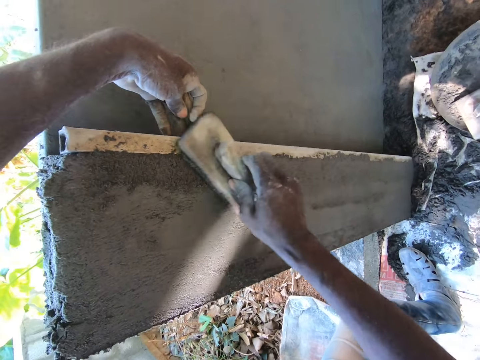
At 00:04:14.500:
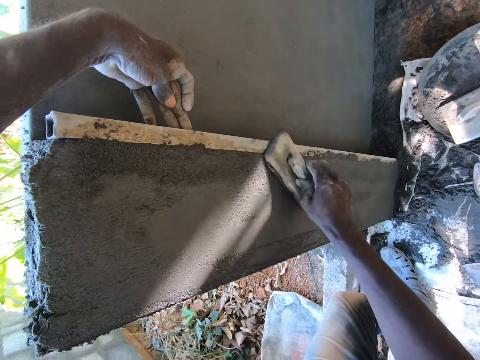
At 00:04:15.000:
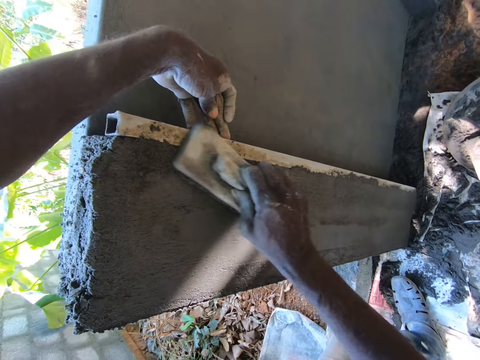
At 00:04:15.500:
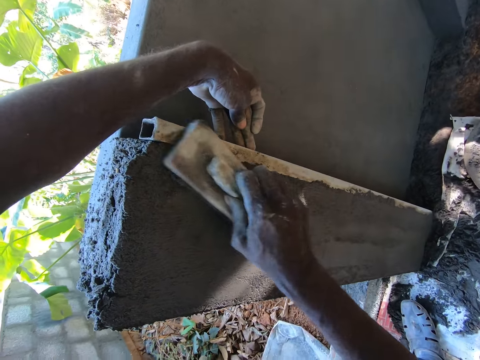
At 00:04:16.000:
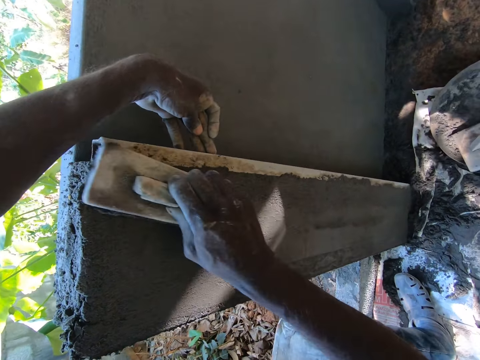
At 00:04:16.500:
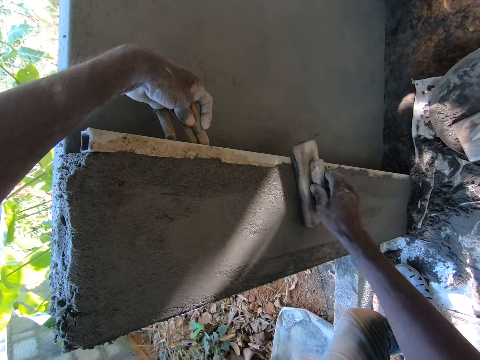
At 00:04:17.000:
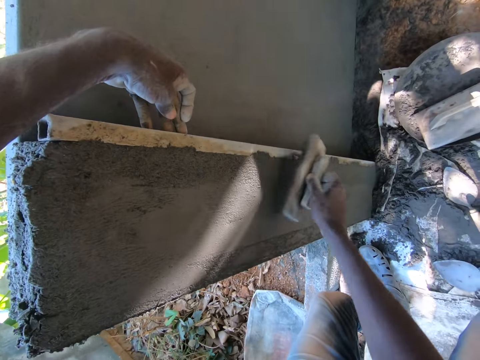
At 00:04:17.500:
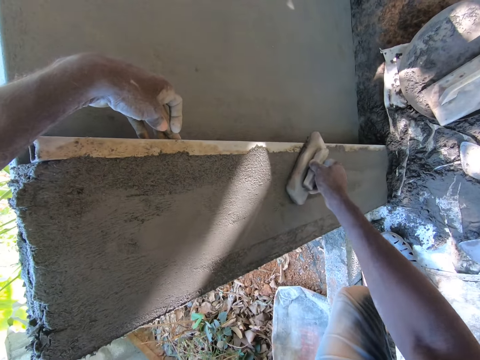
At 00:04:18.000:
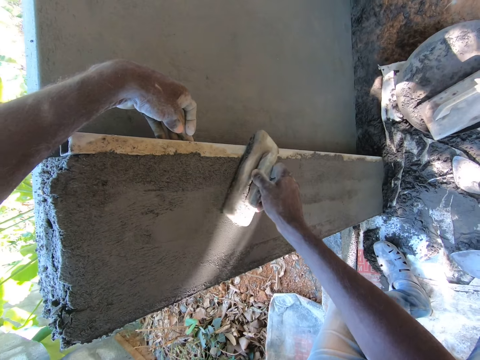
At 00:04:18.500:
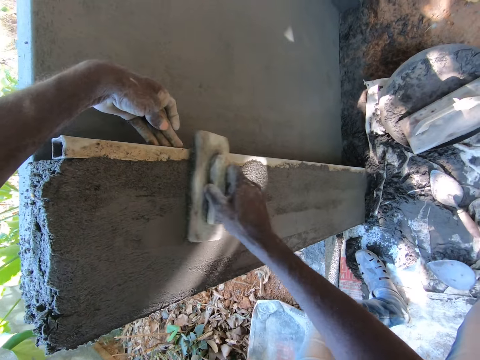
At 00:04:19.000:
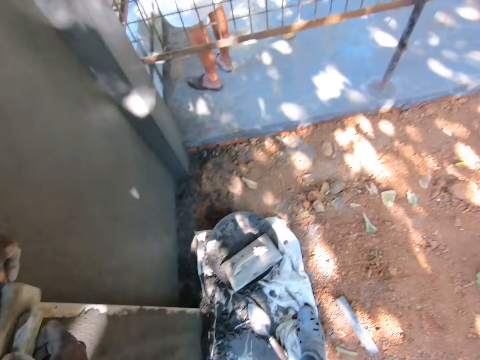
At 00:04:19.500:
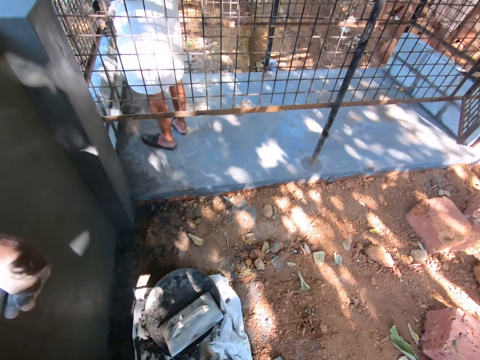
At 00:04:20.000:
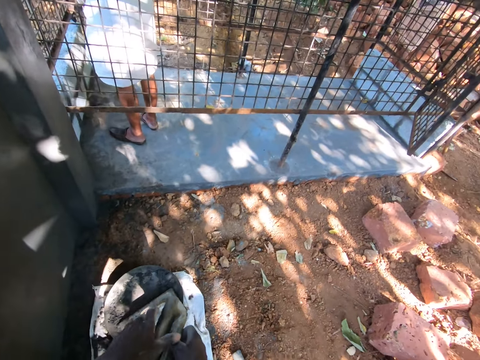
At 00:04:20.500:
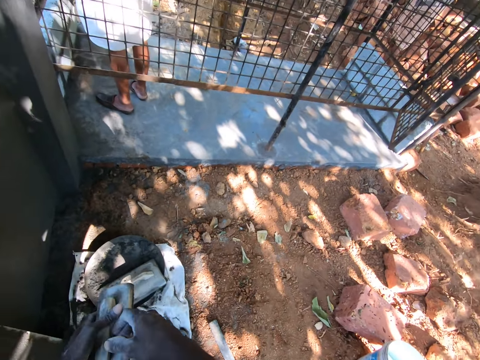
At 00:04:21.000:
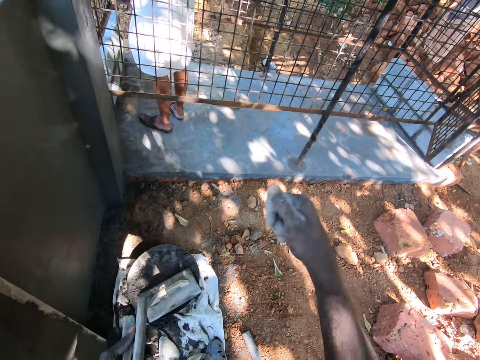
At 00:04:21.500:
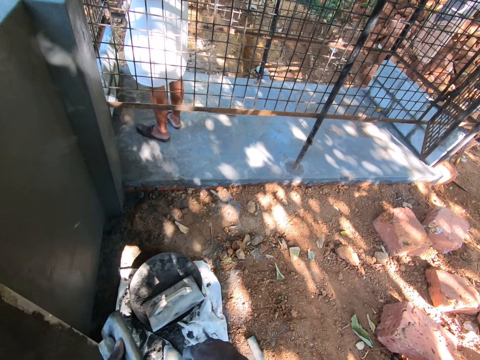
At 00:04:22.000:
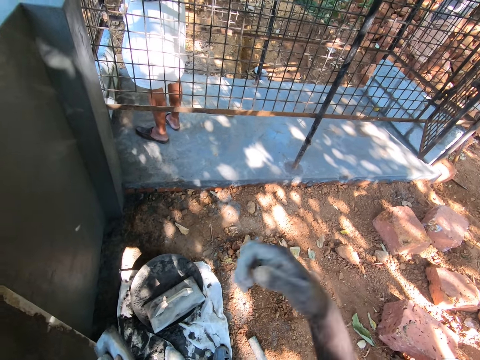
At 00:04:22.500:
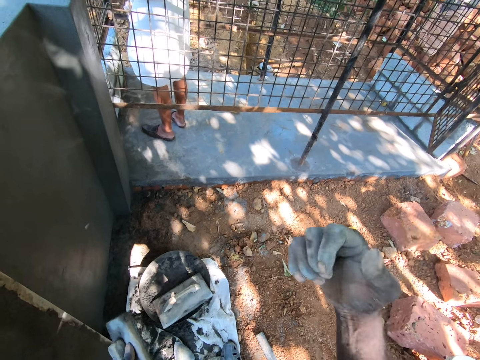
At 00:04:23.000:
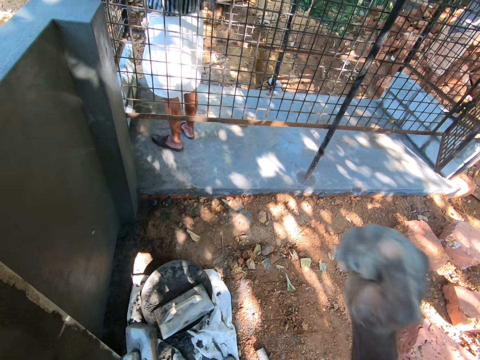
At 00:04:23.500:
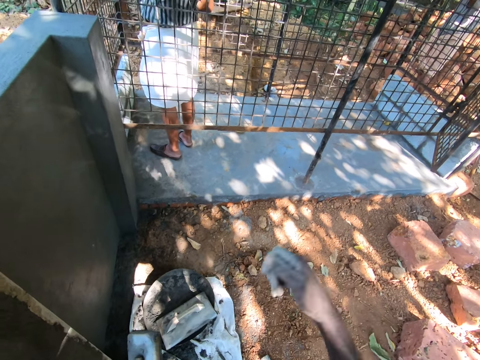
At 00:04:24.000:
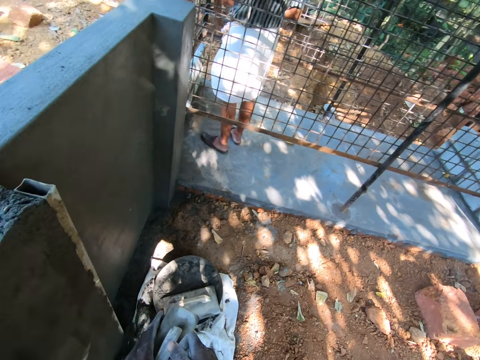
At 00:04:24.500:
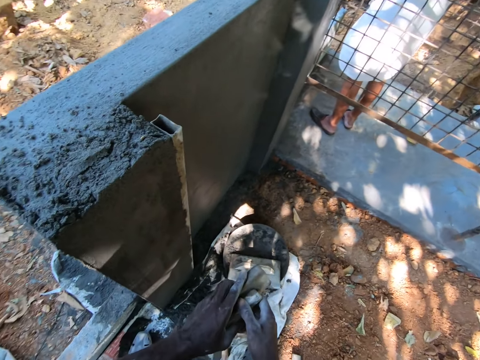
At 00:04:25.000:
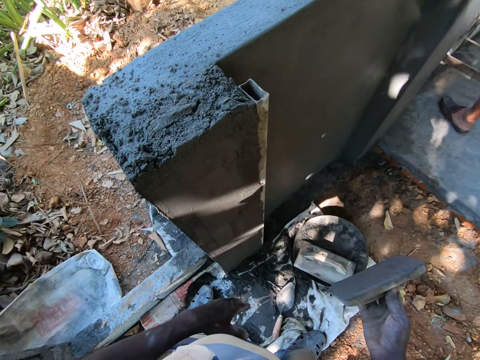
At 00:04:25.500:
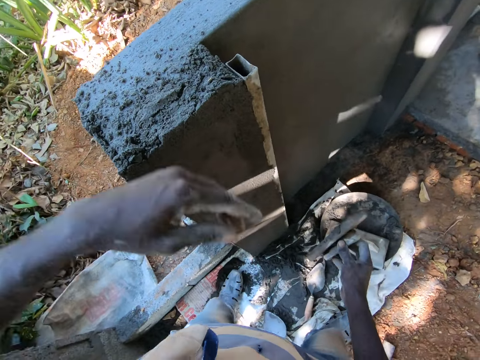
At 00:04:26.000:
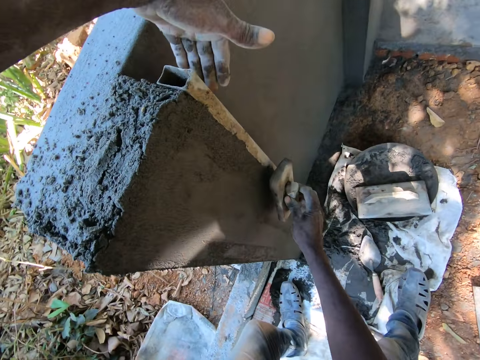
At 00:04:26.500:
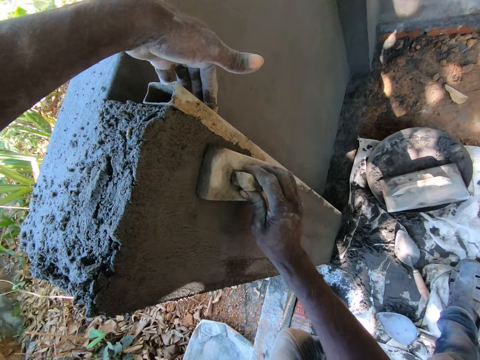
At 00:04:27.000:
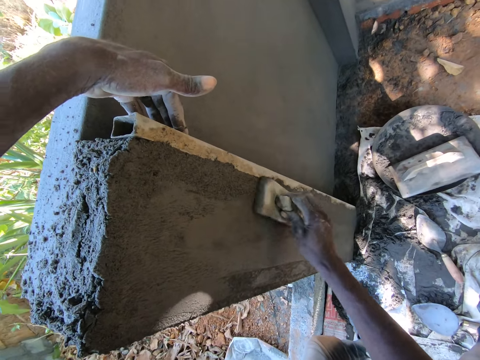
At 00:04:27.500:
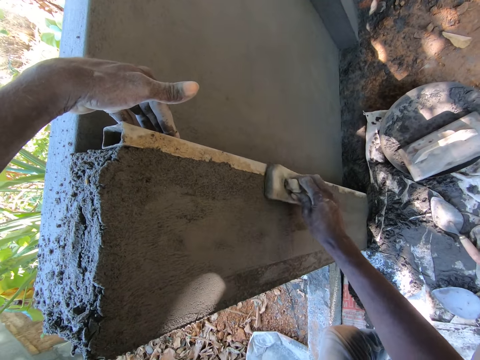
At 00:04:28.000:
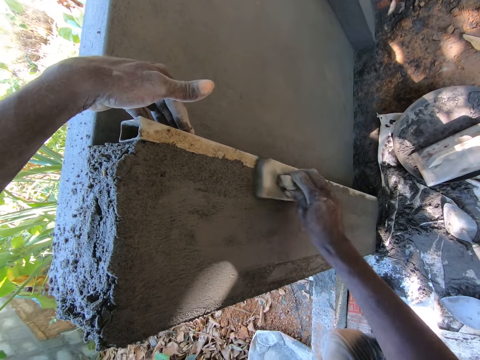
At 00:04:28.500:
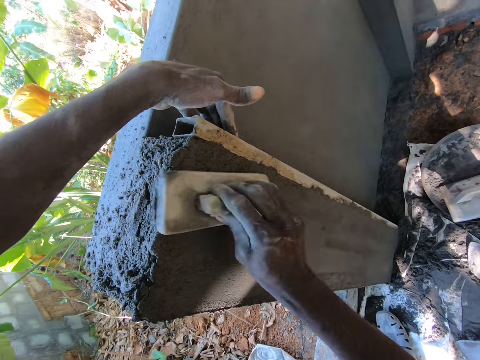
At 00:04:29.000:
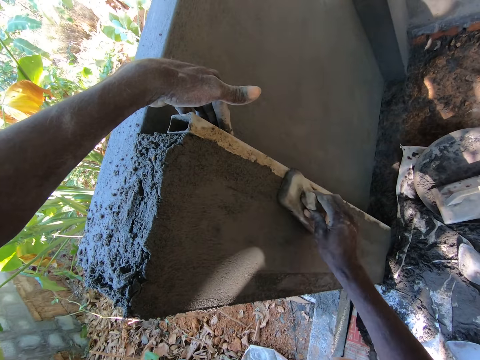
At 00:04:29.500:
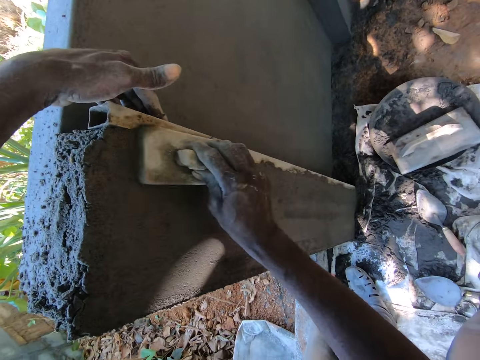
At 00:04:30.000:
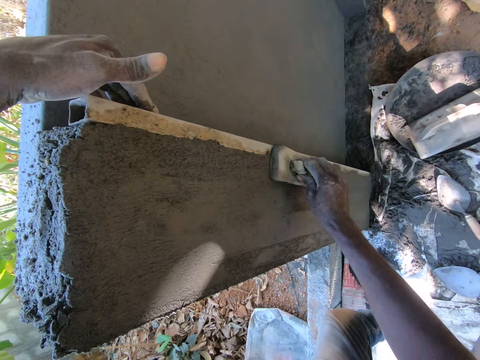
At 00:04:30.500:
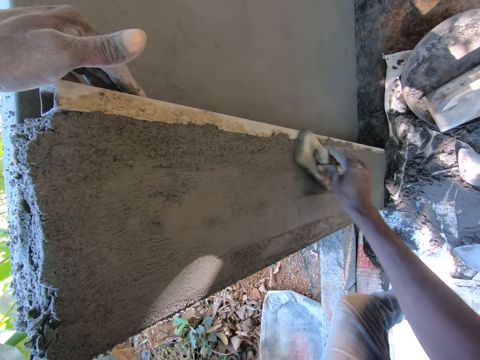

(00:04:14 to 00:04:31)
The camera wearer interacts with a man. He stops plastering. He passes the wooden trowel in his right hand to his left hand. He talks. He passes the wooden trowel in his left hand to his right hand. He smoothens the wall with the wooden trowel in his right hand, and places his left hand on the wooden plank on the wall.

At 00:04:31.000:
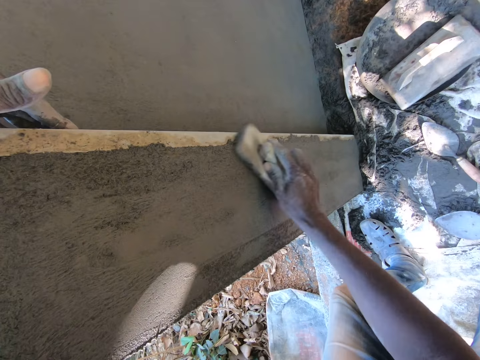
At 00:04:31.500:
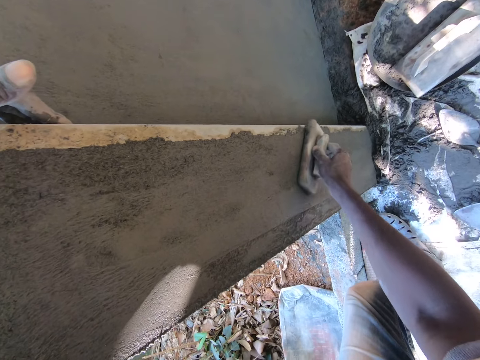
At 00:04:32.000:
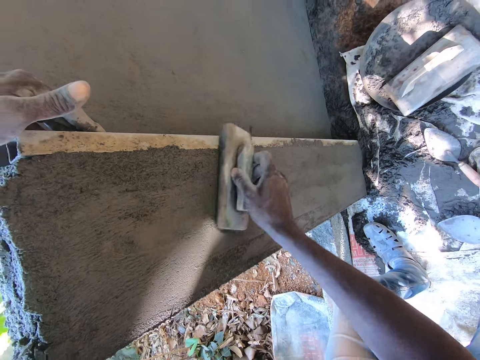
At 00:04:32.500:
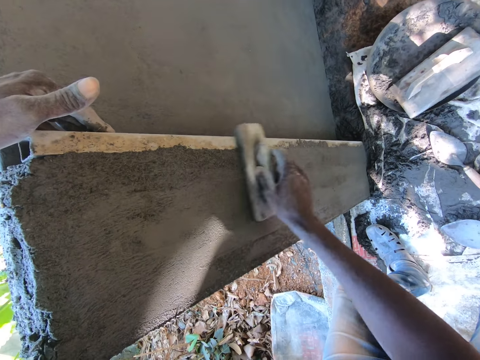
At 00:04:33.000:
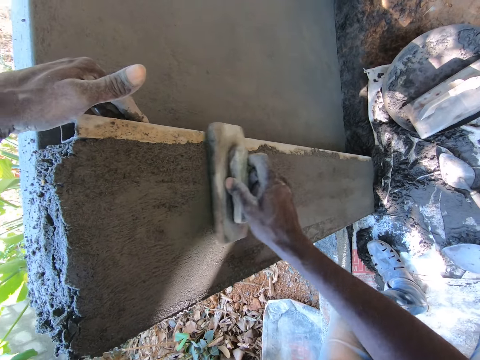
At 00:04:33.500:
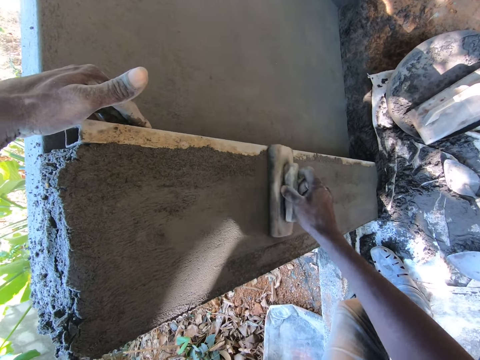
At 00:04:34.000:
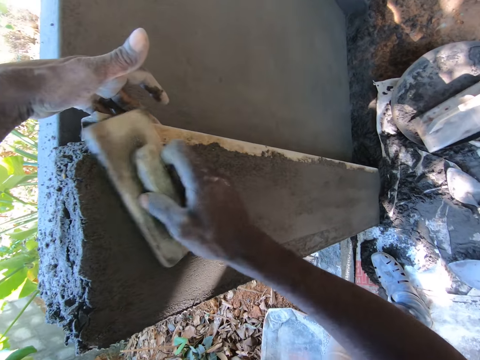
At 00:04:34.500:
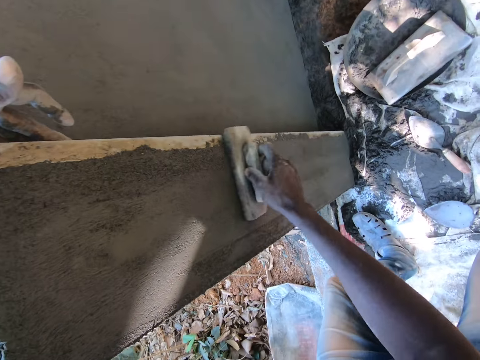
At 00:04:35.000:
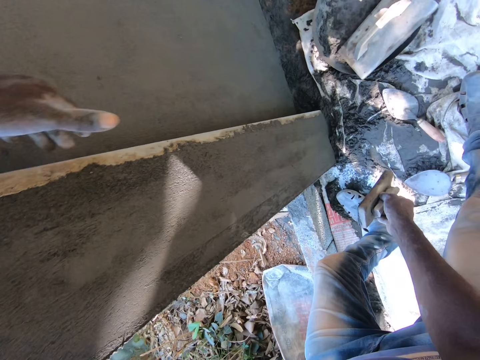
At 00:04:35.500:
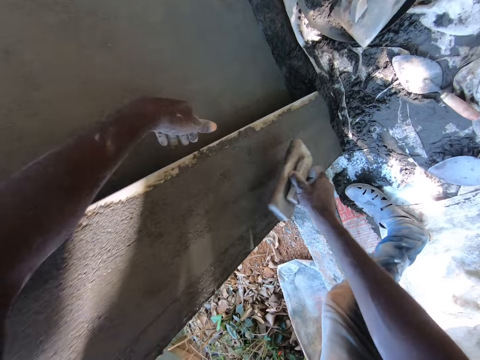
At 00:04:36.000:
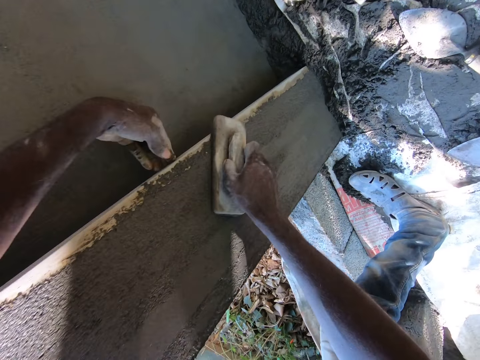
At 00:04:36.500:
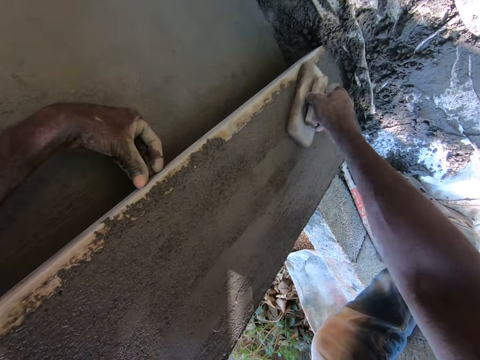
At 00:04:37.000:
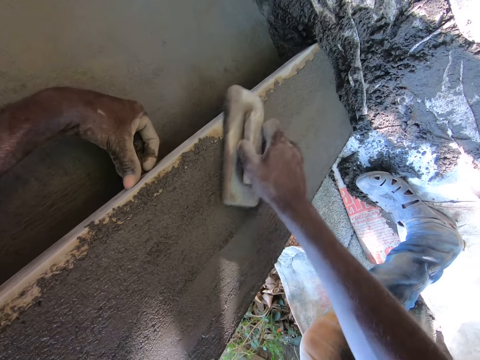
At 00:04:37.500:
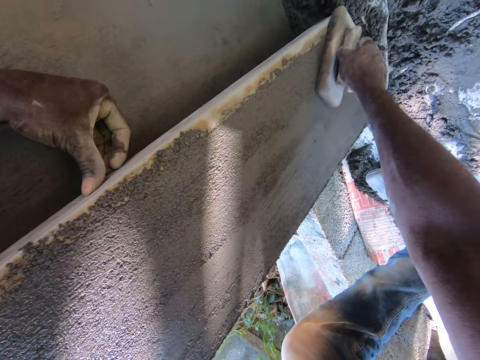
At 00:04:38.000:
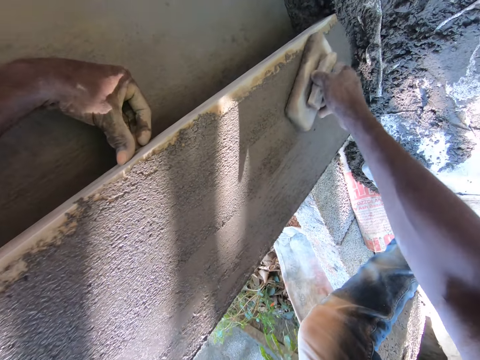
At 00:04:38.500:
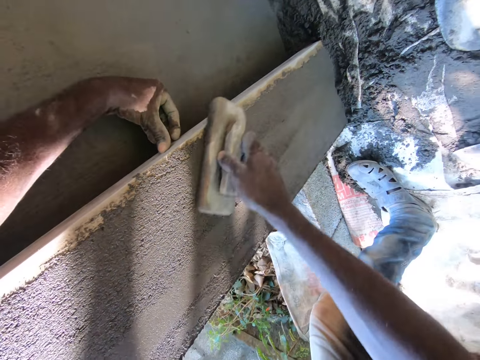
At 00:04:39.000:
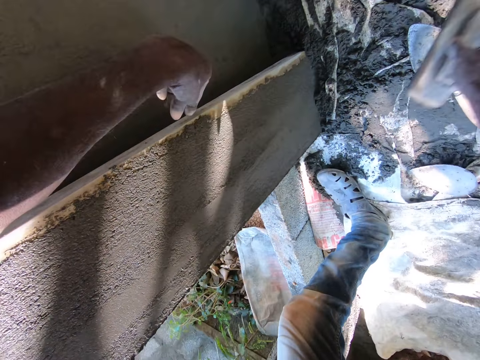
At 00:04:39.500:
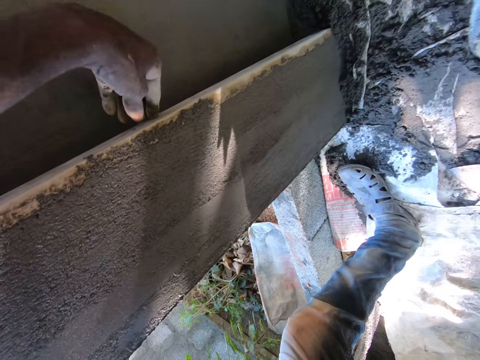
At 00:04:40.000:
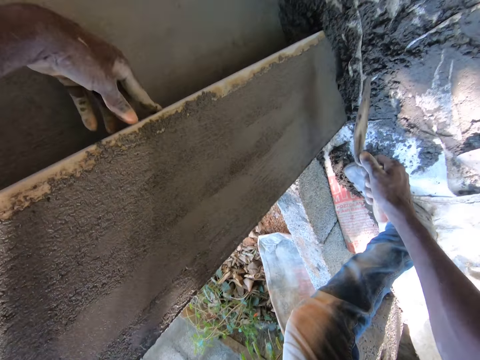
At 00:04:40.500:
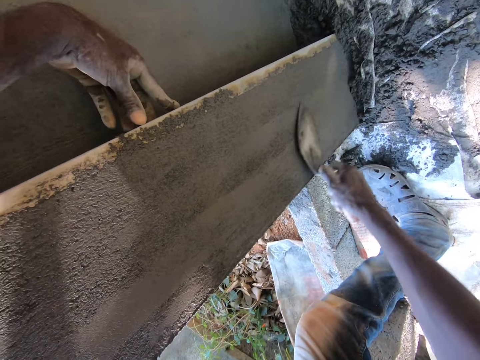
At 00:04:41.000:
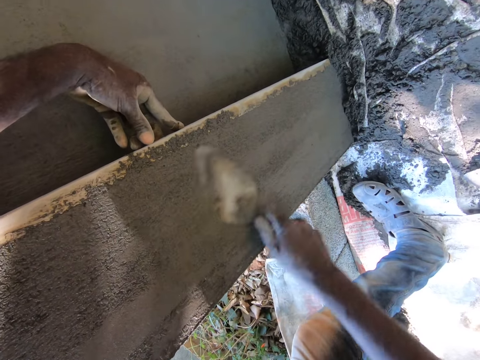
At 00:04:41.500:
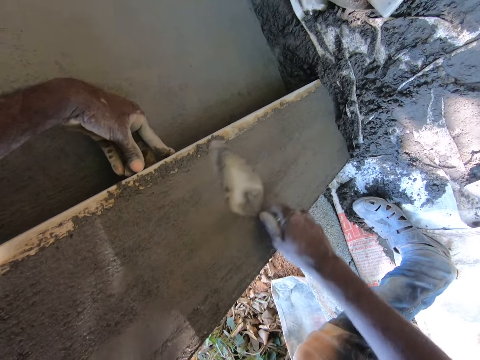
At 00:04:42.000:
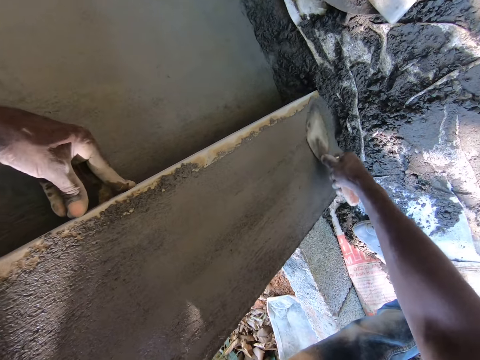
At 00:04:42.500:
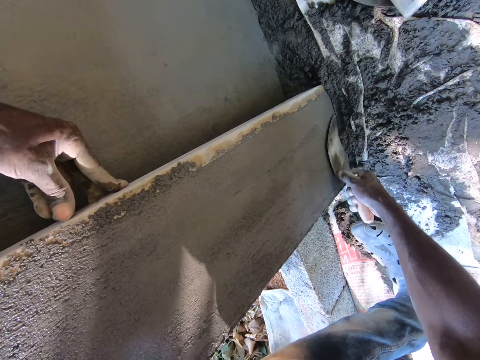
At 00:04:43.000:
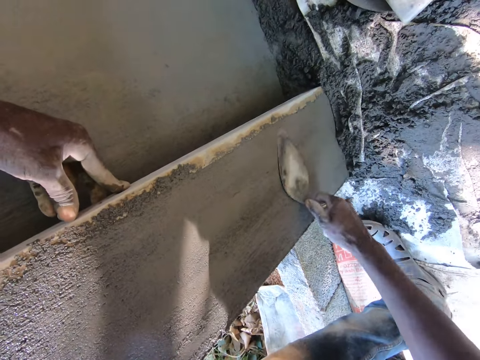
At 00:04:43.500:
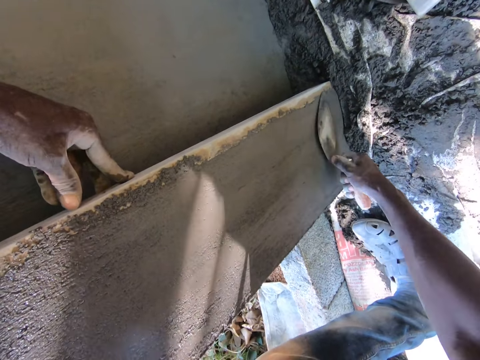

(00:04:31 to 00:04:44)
The camera wearer smoothens the wall with the wooden trowel in his right hand. He drops a finishing trowel. He plasters a wall.
